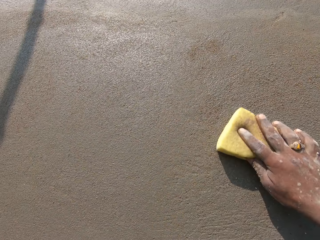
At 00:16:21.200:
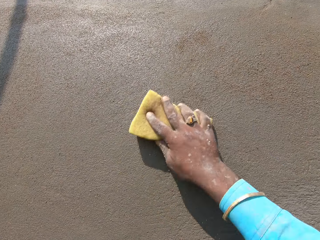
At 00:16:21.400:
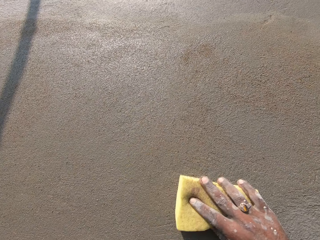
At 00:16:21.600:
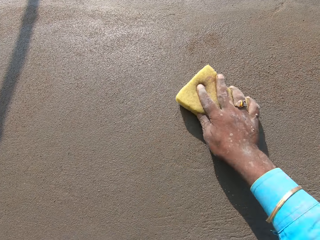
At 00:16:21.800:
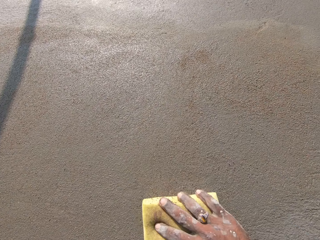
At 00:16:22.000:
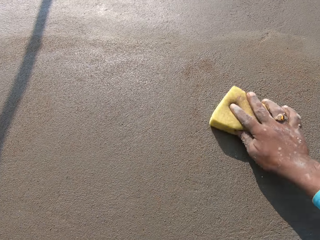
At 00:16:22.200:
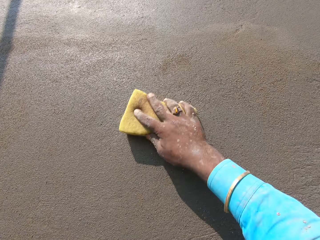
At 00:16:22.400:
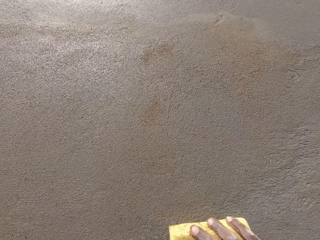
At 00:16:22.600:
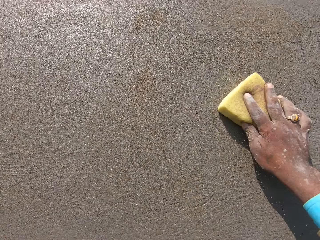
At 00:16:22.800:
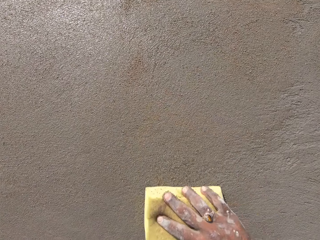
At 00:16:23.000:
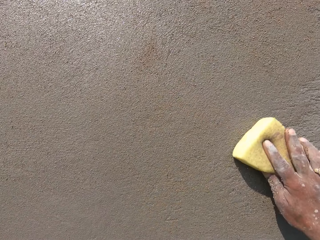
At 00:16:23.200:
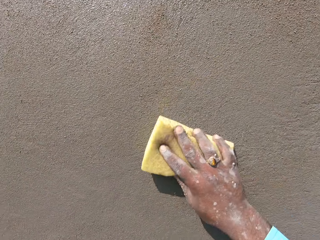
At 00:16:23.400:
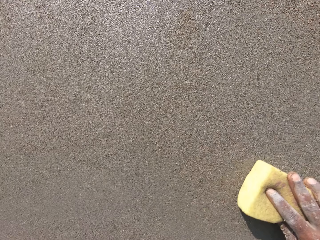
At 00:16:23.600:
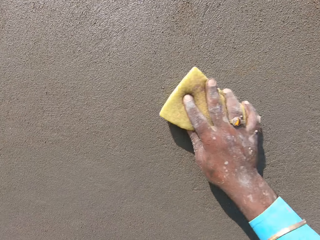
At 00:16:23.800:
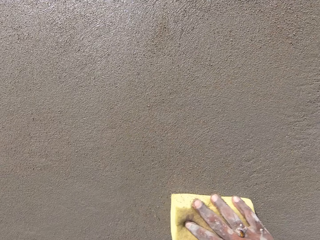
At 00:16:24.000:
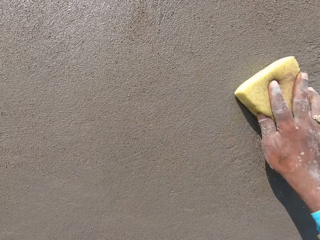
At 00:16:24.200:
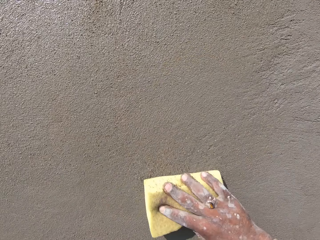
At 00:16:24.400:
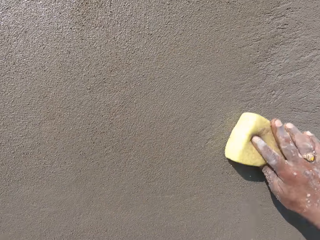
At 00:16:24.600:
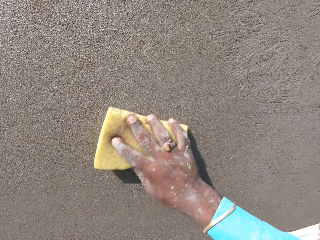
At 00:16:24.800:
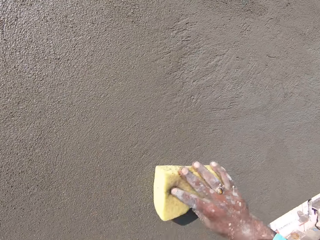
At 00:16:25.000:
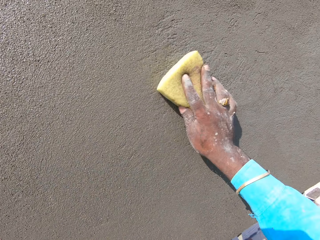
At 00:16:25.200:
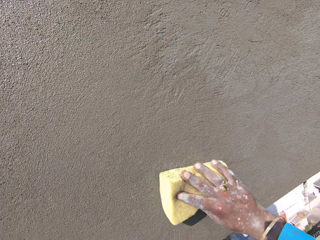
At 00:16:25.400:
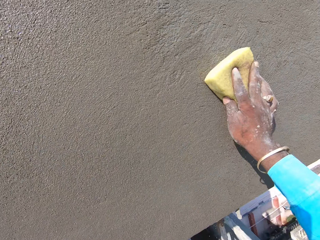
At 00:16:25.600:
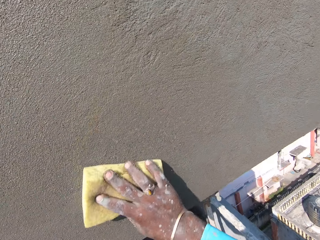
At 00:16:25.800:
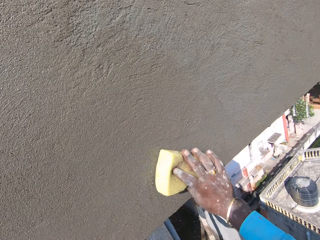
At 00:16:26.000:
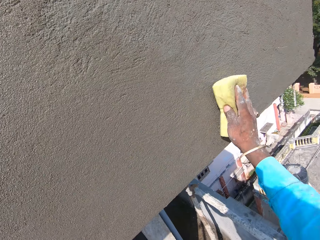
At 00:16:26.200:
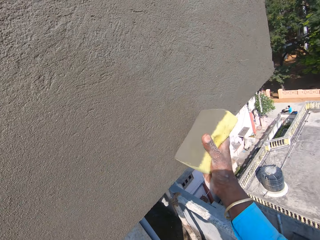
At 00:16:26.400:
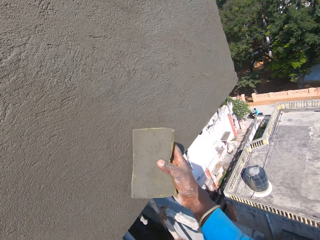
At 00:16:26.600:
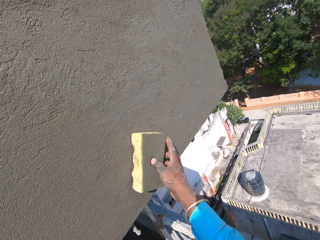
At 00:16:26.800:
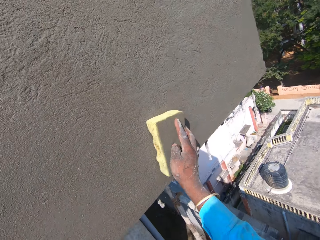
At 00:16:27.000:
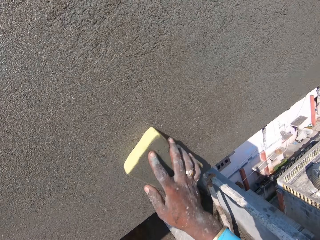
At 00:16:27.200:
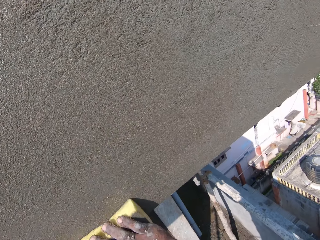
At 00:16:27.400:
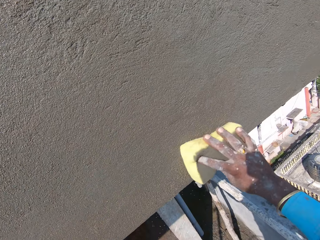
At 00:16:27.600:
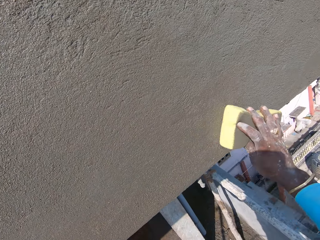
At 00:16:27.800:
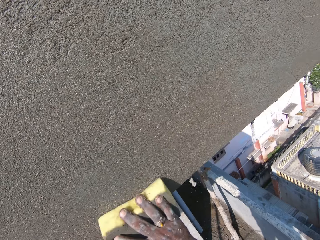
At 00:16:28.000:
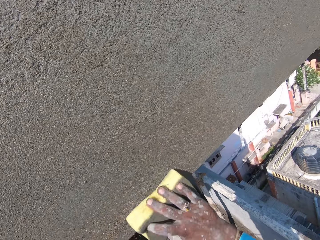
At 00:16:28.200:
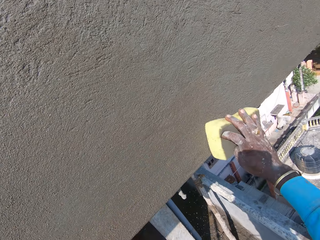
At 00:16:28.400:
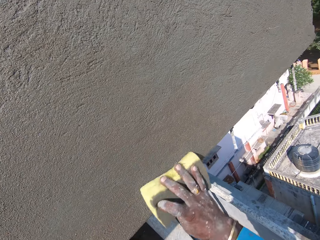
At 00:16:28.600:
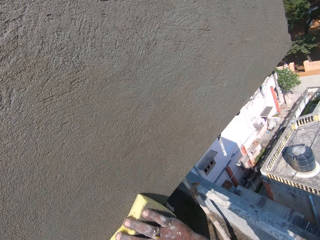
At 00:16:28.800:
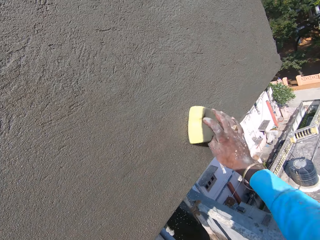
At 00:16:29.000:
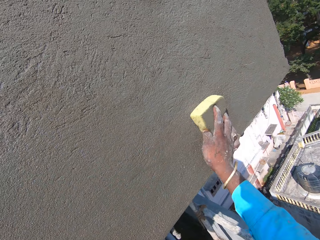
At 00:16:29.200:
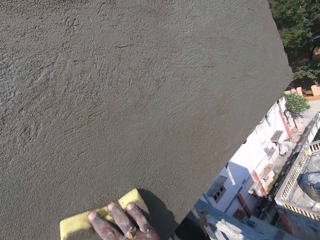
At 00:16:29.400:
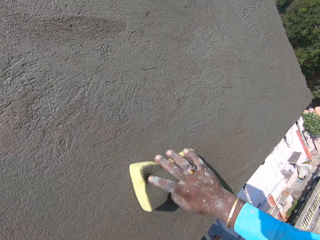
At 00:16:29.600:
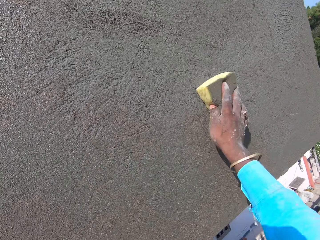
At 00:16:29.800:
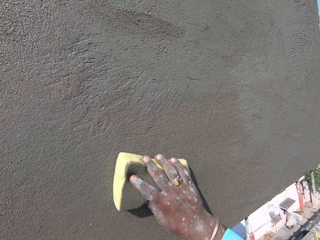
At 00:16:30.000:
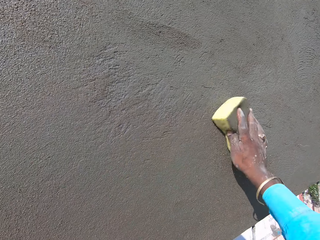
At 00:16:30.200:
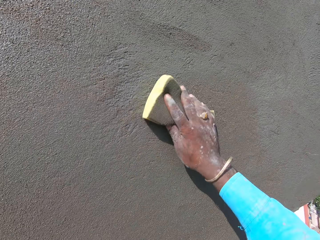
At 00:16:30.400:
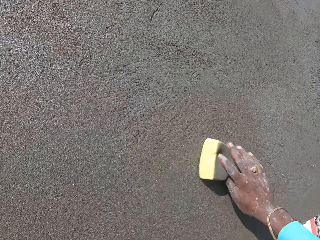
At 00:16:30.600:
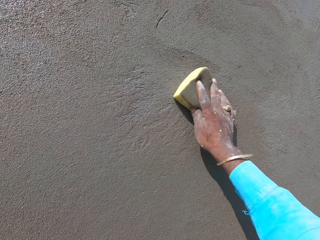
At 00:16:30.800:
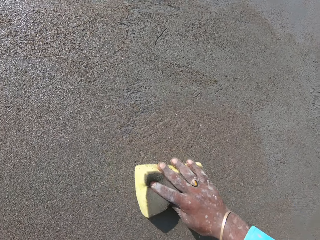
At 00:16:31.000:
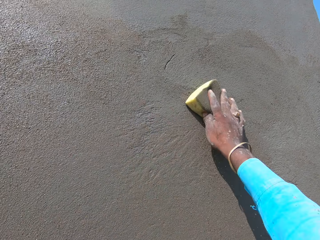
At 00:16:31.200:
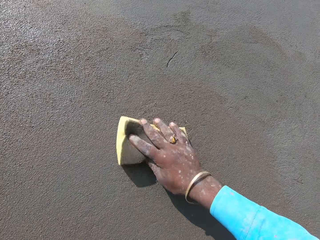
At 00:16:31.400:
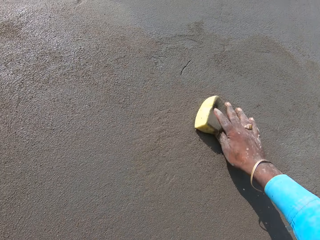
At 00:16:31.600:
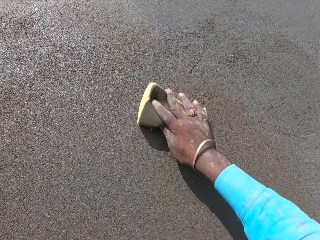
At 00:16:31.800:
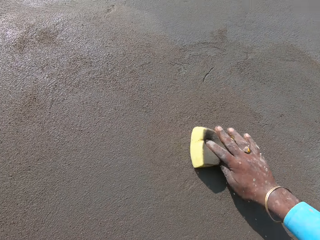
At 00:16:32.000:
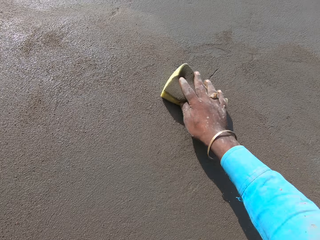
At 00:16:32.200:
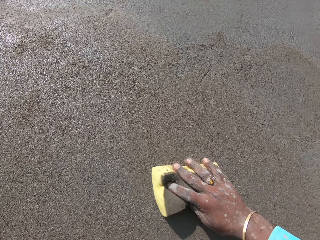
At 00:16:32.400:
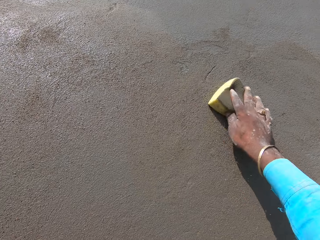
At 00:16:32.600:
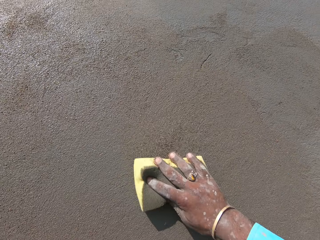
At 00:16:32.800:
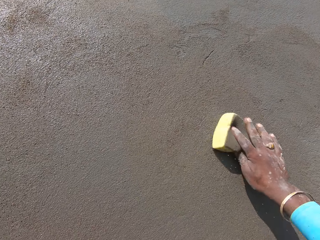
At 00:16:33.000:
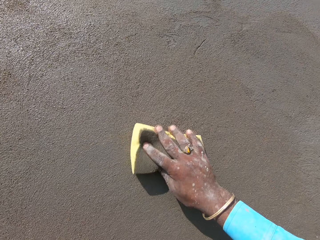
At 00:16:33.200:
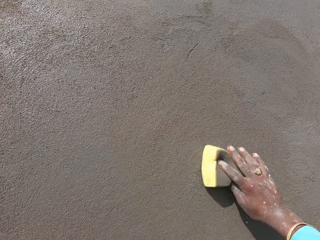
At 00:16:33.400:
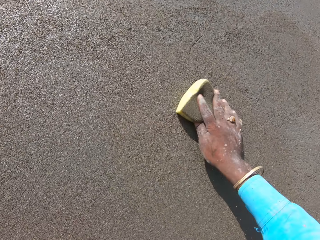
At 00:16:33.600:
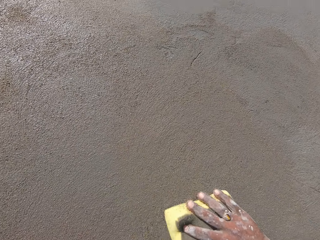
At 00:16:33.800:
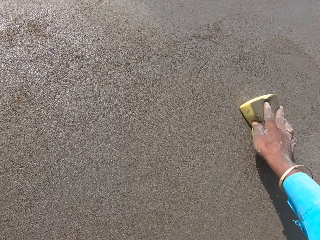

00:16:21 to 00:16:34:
The camera wearer turns the sponge. They smoothen the wall. They scrub the wall.

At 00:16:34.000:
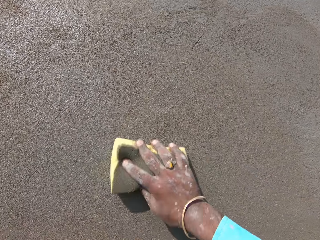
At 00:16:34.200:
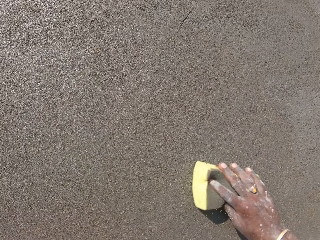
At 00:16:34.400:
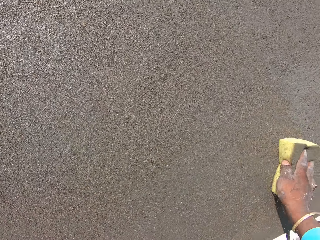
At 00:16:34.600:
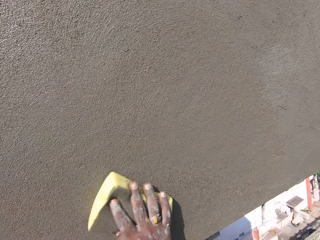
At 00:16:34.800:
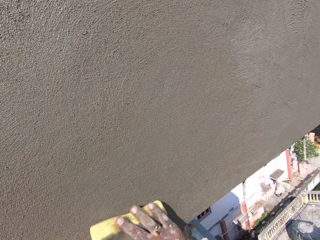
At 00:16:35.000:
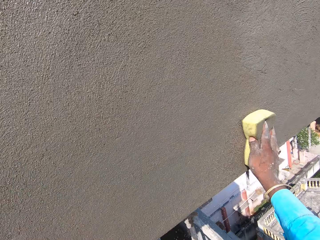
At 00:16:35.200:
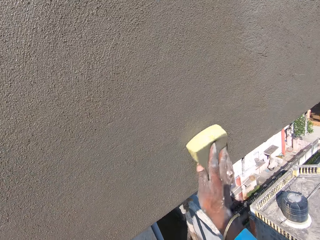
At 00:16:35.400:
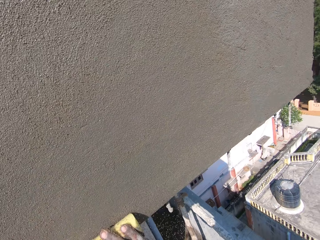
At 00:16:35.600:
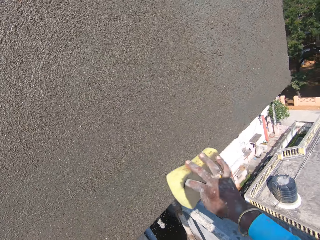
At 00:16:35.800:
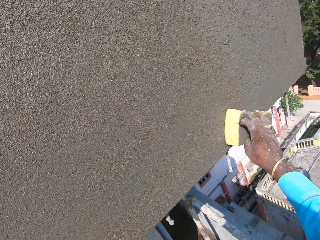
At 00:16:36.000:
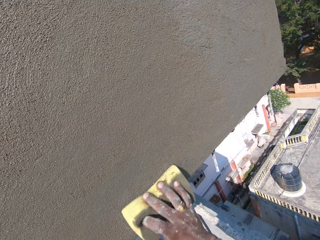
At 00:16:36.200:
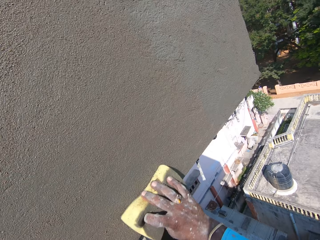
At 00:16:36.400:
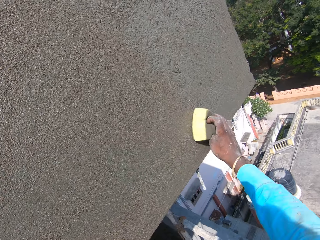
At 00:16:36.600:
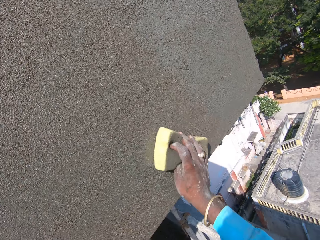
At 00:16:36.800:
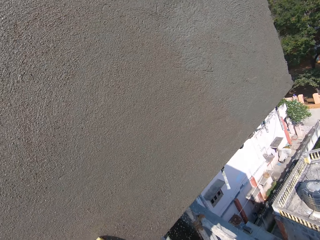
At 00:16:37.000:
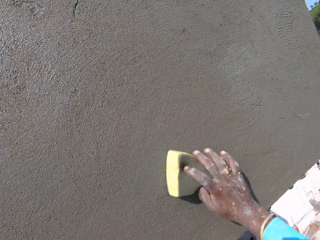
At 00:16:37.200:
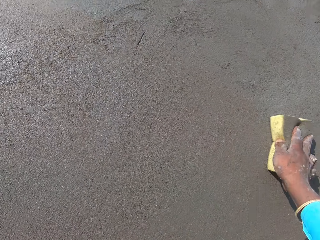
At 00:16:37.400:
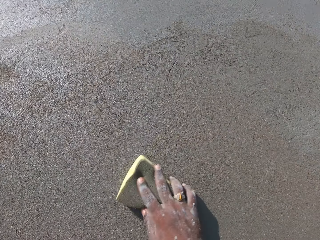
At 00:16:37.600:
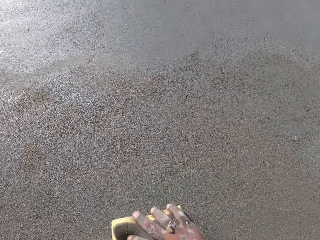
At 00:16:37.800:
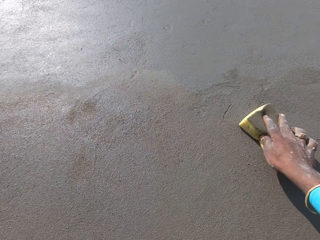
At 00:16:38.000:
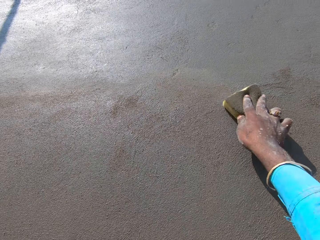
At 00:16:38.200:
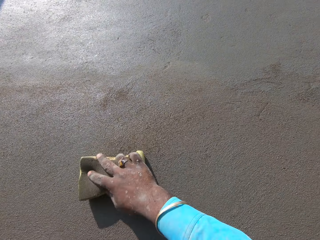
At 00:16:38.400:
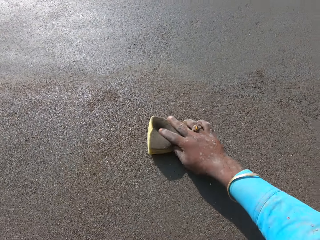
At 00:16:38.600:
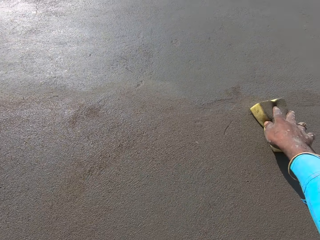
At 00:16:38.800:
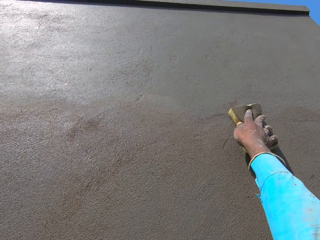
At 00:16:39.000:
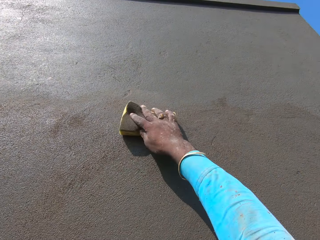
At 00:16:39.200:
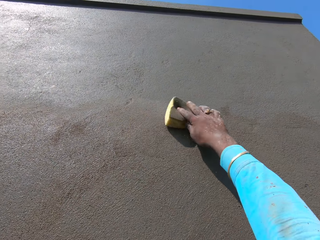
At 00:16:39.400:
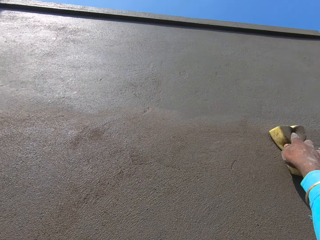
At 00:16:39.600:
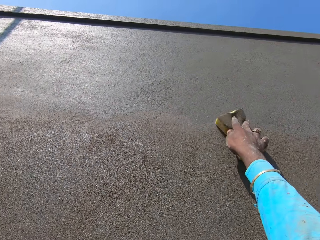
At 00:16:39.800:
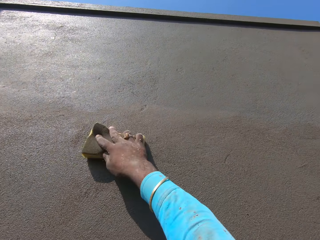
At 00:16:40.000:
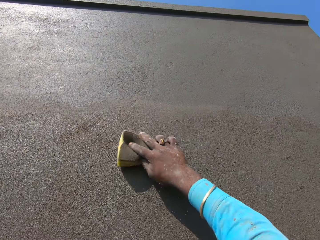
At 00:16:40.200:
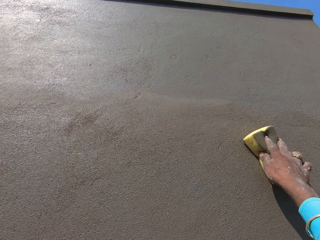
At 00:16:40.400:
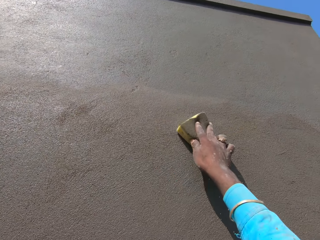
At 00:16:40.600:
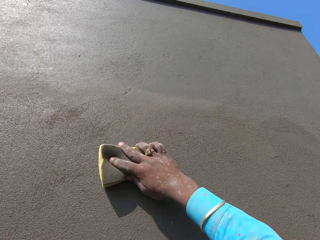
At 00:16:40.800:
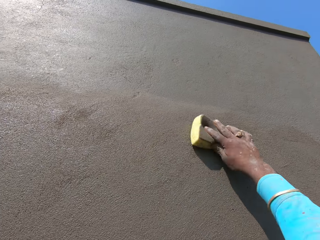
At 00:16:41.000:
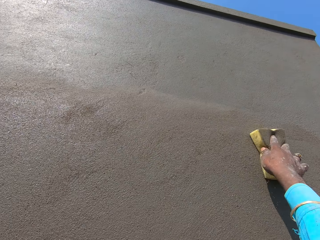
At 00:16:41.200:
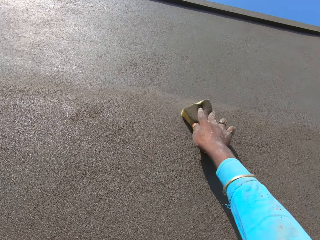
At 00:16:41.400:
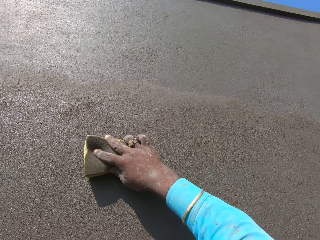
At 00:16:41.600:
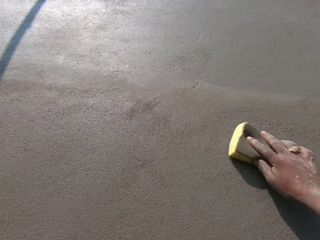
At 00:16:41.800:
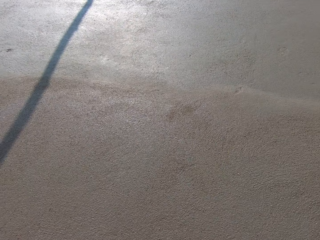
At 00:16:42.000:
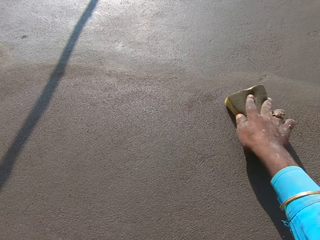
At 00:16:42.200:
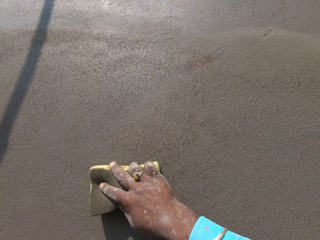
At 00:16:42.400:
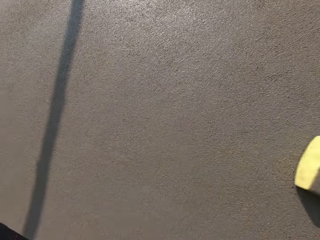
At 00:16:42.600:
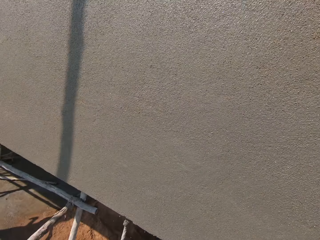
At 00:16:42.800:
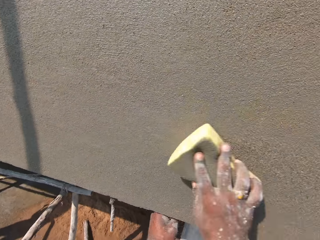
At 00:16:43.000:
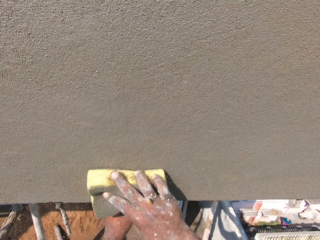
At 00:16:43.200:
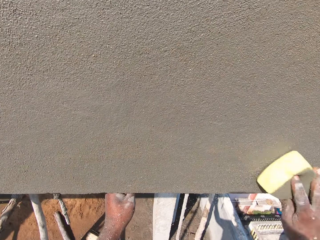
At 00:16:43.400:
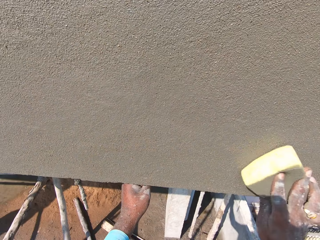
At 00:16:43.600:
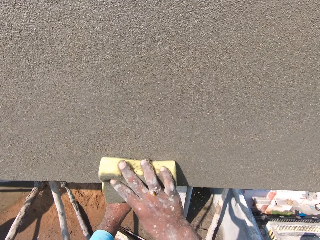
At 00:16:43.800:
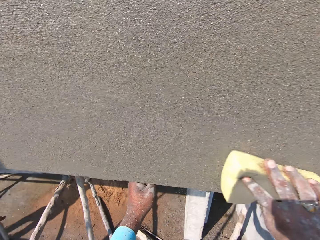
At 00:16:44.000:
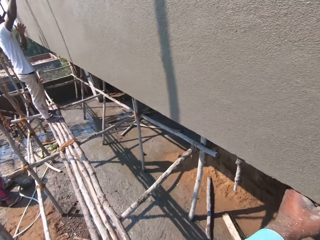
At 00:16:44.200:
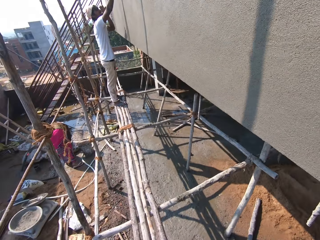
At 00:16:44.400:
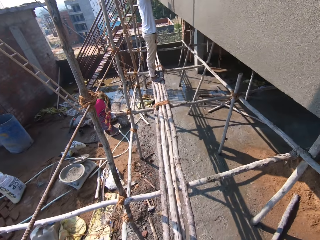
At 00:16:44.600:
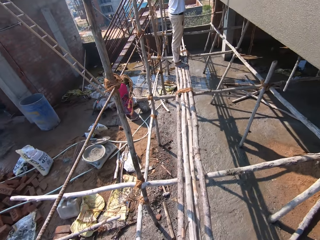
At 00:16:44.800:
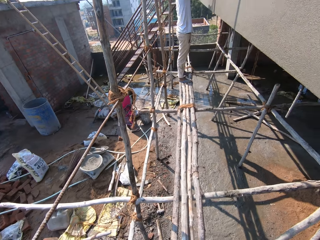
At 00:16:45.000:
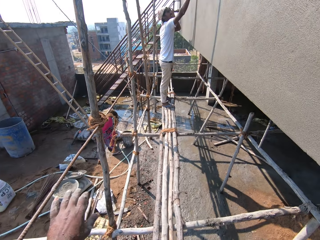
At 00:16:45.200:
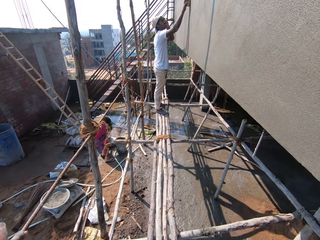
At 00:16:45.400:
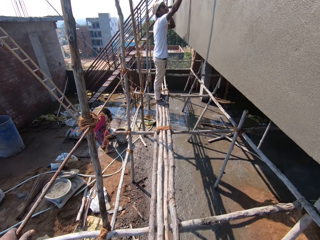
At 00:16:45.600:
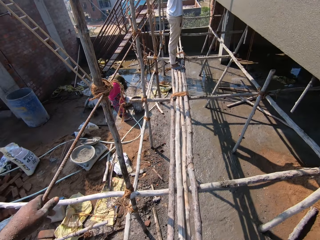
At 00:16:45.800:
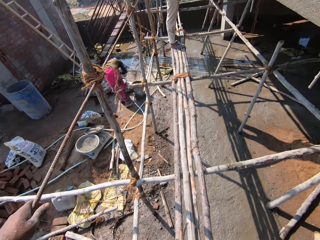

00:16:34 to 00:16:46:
The camera wearer looks around. They throw the sponge.
